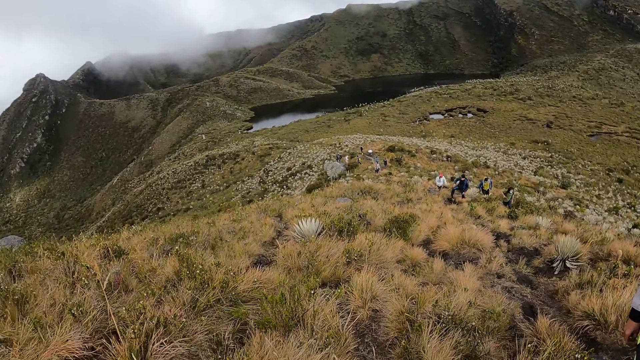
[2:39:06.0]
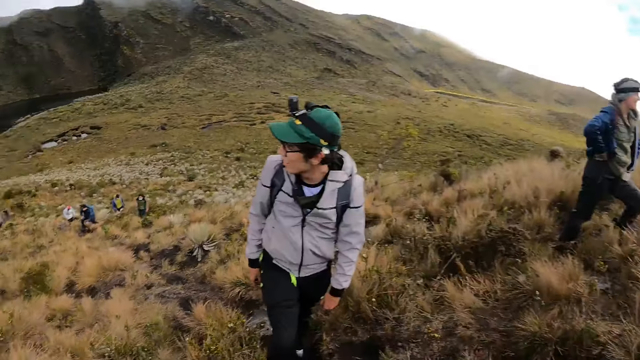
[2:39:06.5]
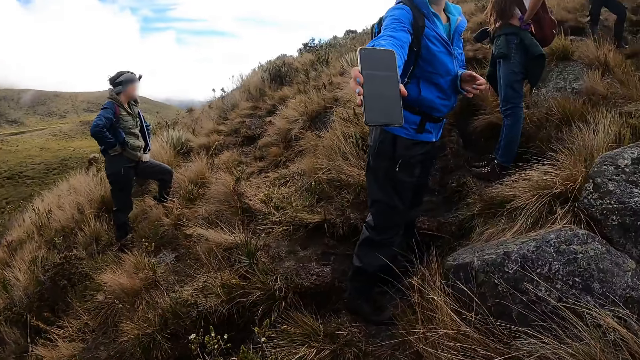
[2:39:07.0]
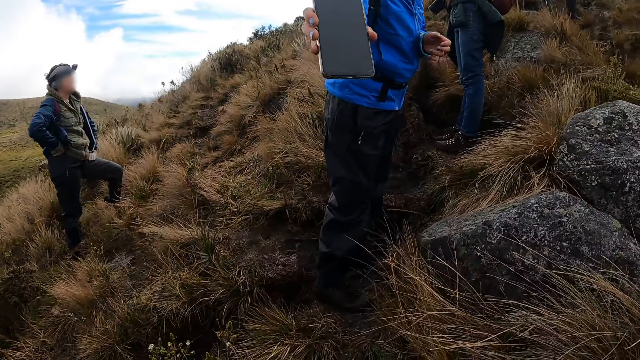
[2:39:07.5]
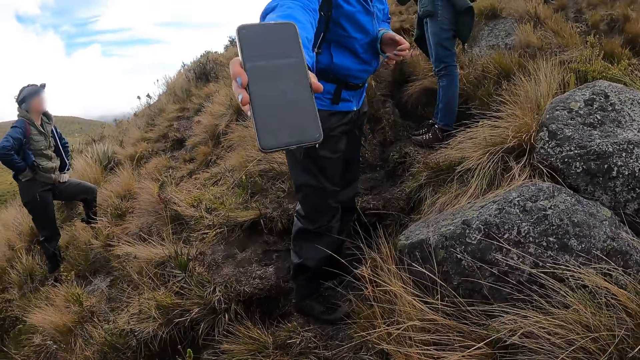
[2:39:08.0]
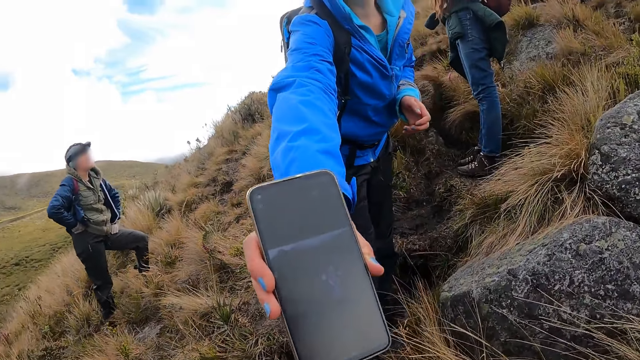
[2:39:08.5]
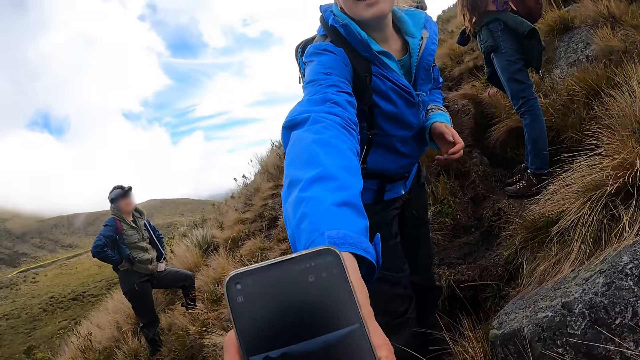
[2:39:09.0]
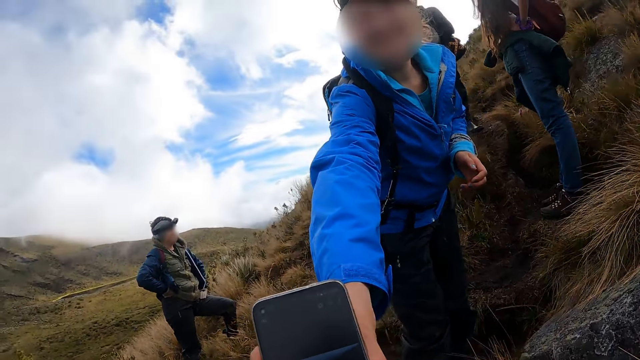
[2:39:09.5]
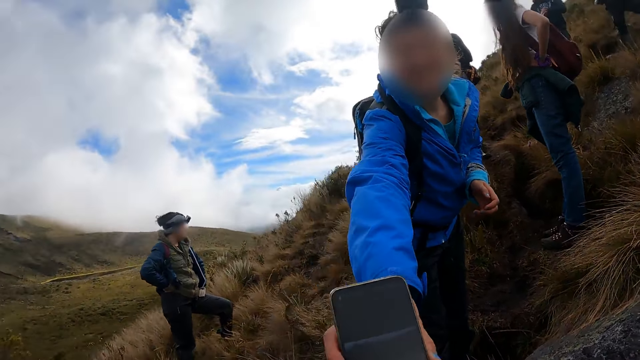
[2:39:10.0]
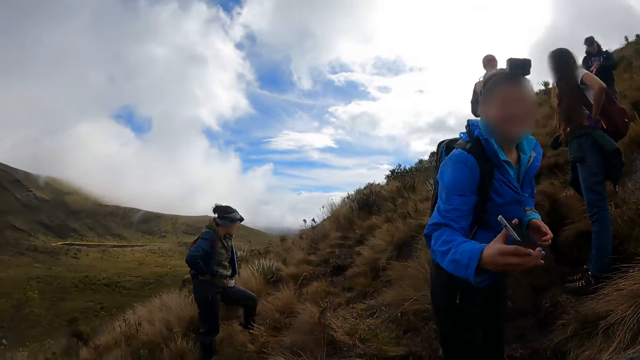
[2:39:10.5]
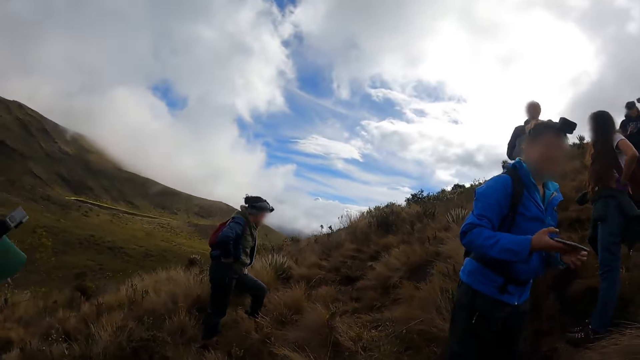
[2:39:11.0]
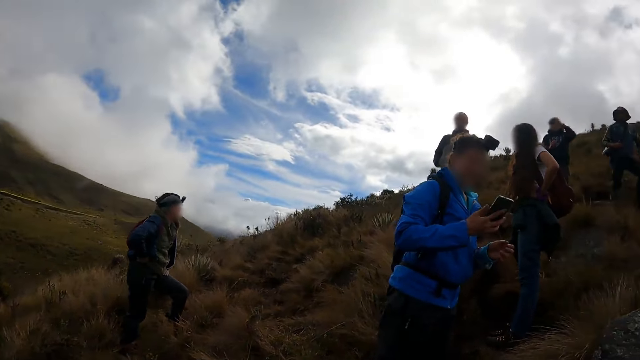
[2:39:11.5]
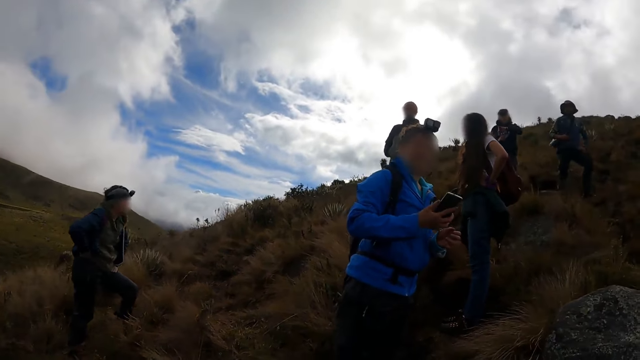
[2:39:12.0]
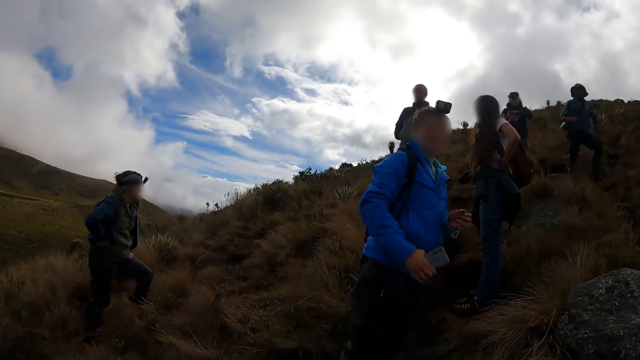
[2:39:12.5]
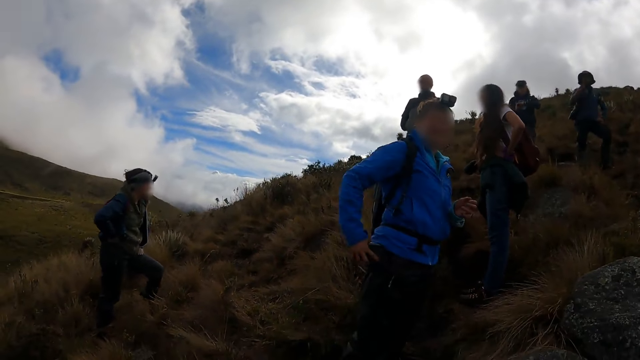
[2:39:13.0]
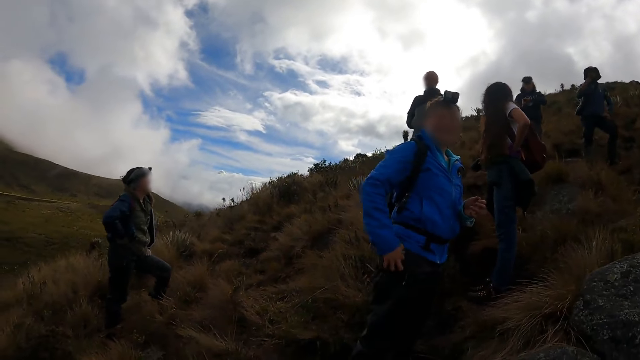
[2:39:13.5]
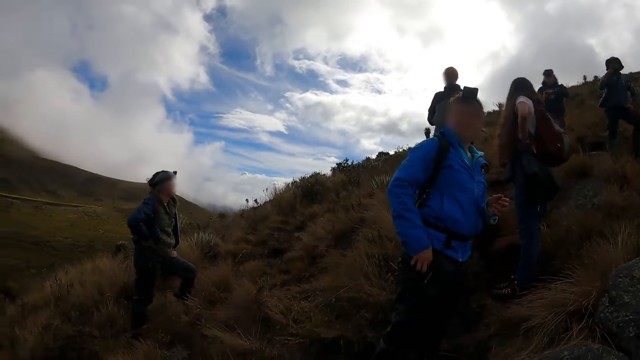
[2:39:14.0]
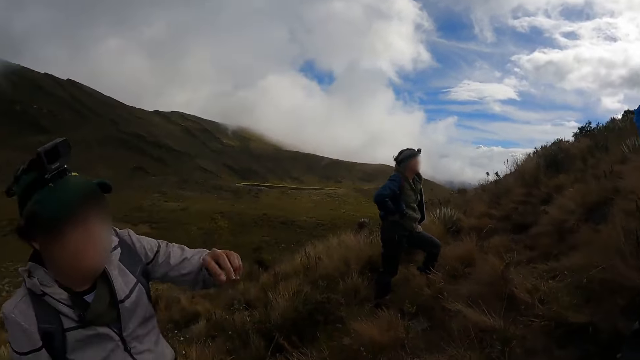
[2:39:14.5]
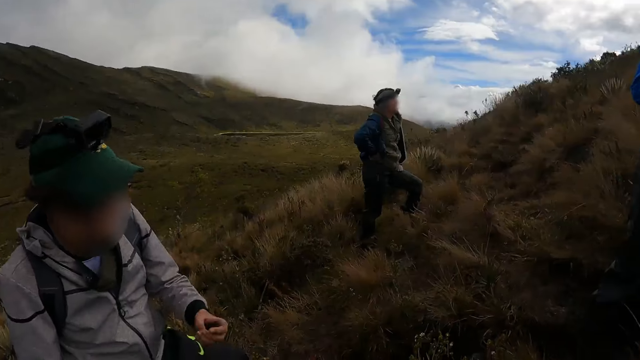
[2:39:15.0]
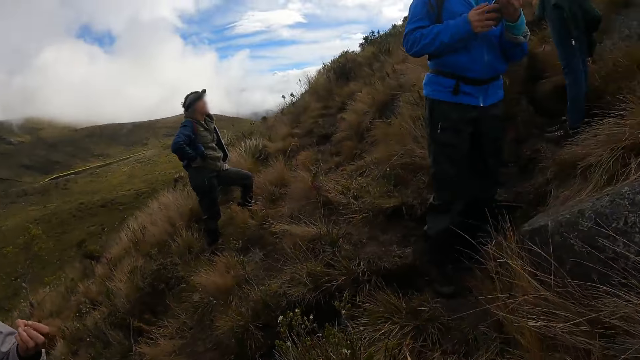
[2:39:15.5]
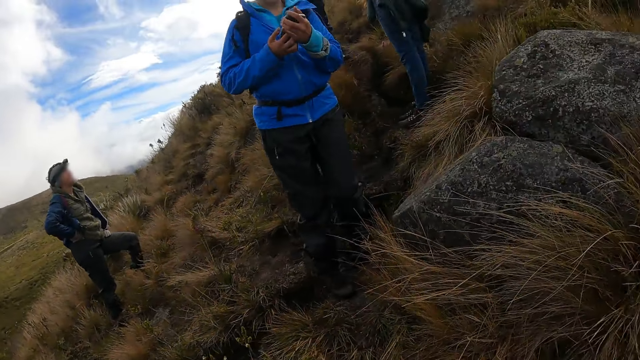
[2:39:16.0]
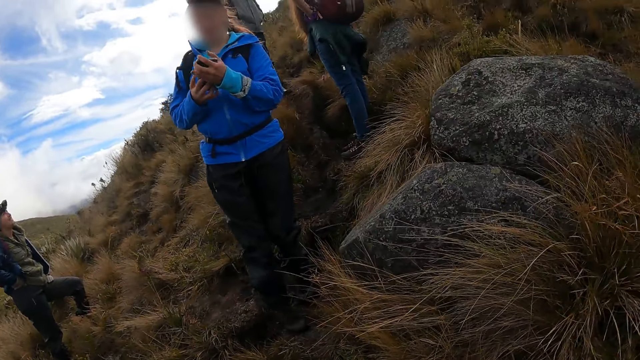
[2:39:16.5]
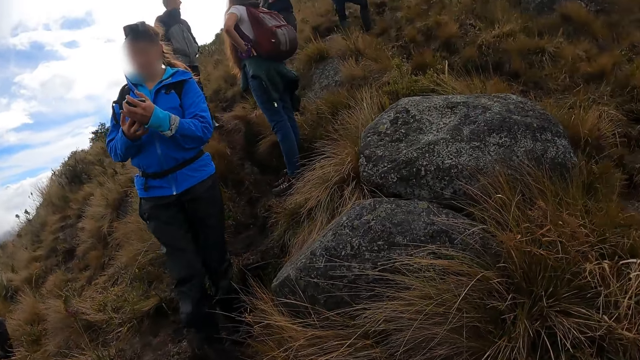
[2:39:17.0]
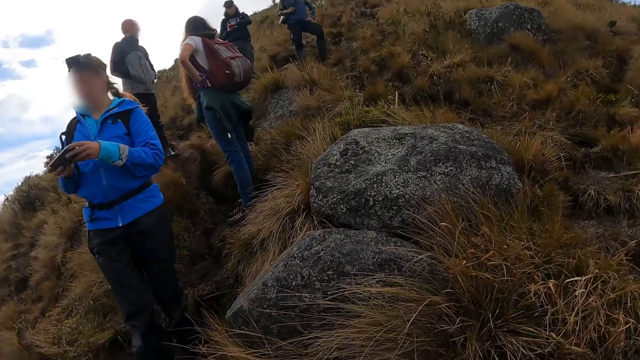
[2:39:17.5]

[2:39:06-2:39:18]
The woman points the phone in her left hand to the camera wearer. She gives the phone. A man holds the waist. The woman shows the phone. Another woman holds the waist. The first woman puts the phone in her right hand into a pocket of her trouser. She removes the phone from the pocket of her trouser with her right hand. Another man points his left hand at the camera wearer. The first woman operates the phone in her hands.

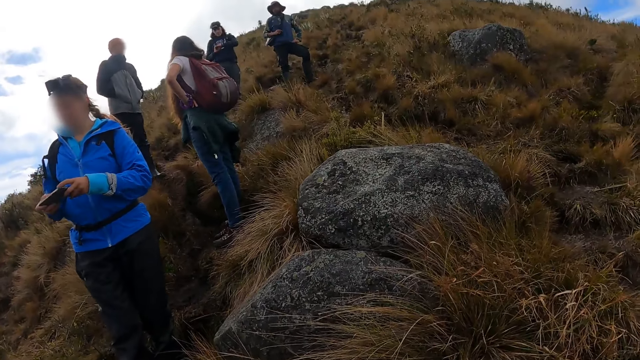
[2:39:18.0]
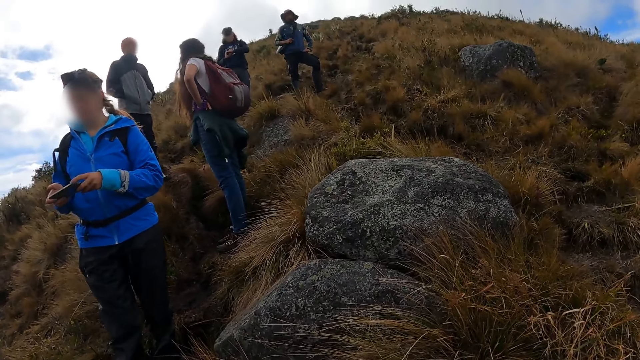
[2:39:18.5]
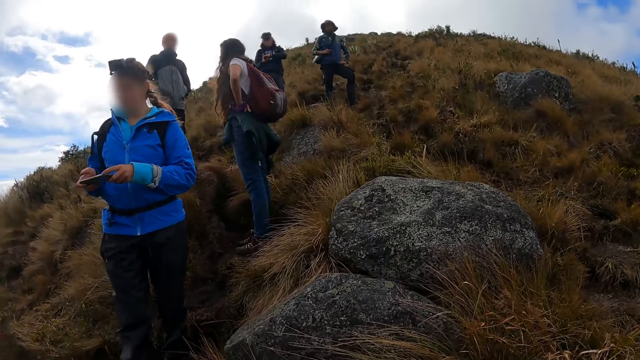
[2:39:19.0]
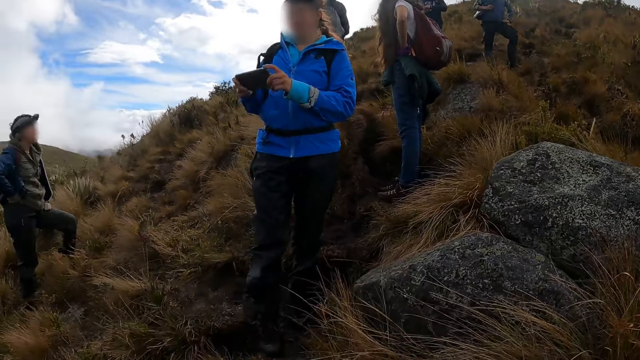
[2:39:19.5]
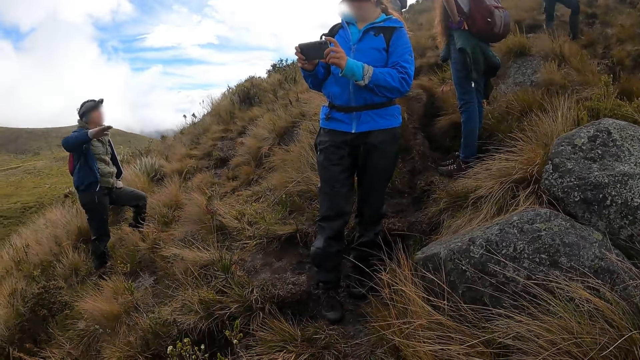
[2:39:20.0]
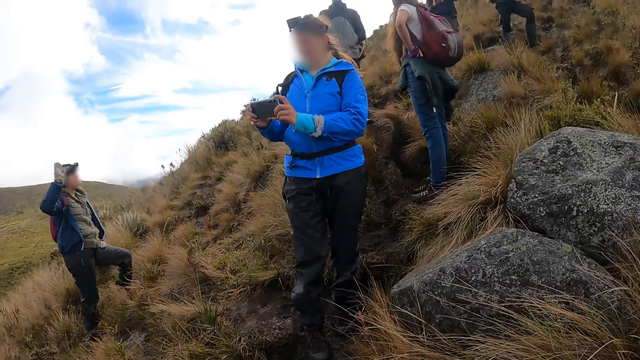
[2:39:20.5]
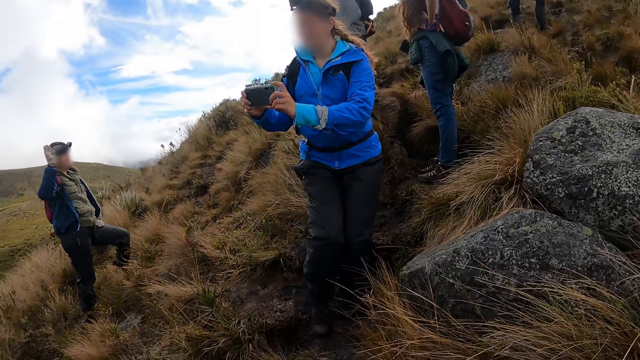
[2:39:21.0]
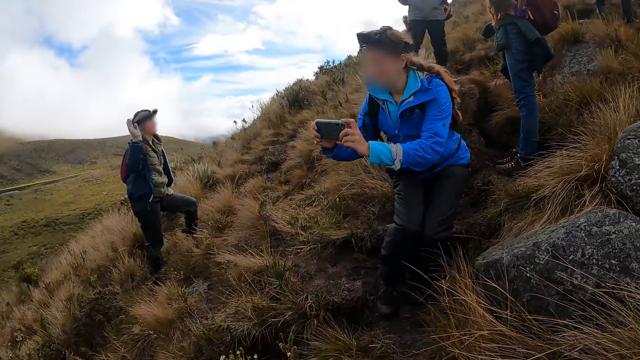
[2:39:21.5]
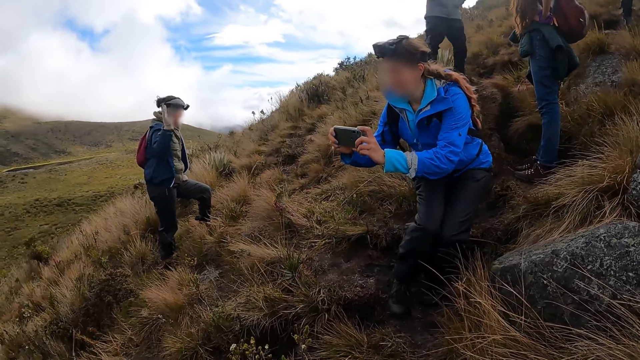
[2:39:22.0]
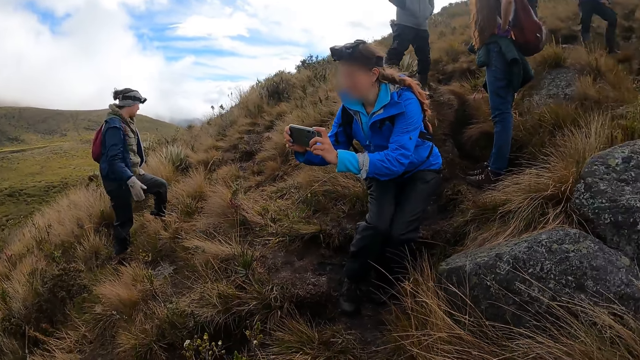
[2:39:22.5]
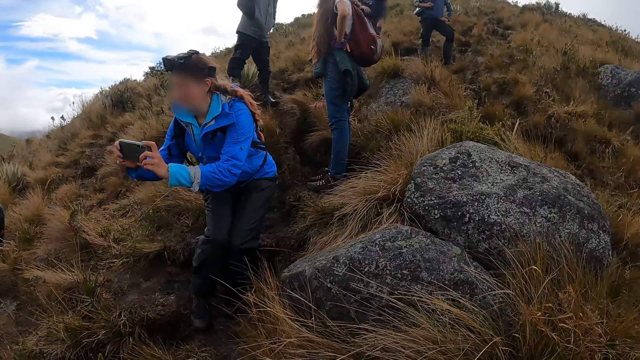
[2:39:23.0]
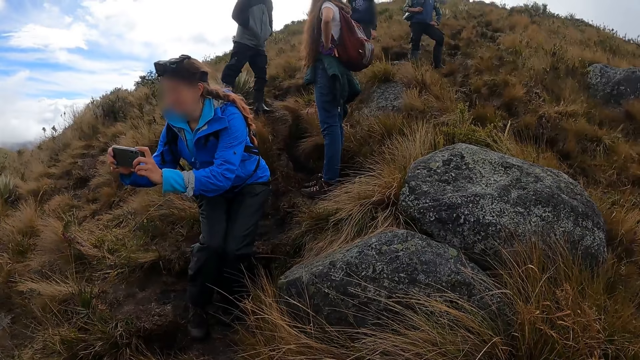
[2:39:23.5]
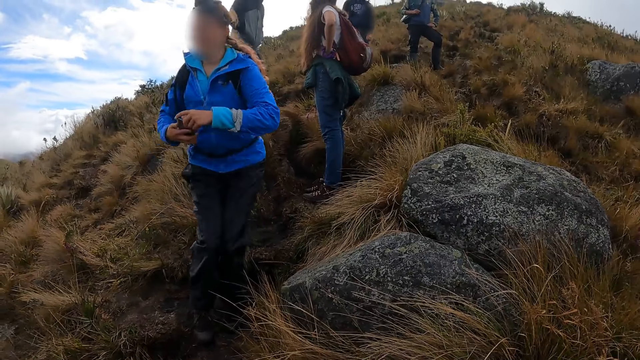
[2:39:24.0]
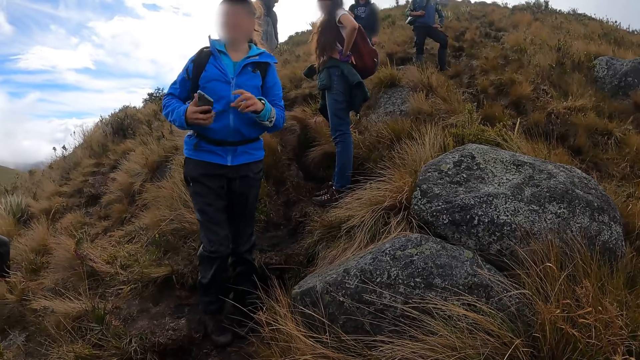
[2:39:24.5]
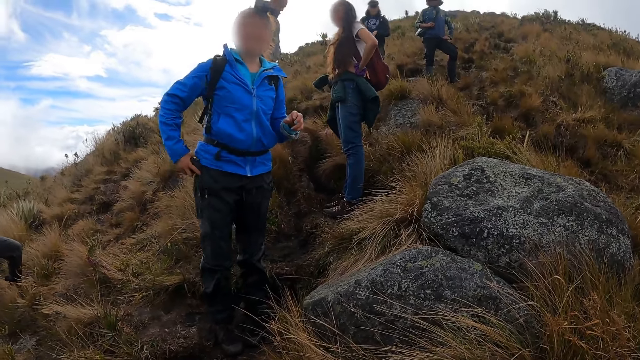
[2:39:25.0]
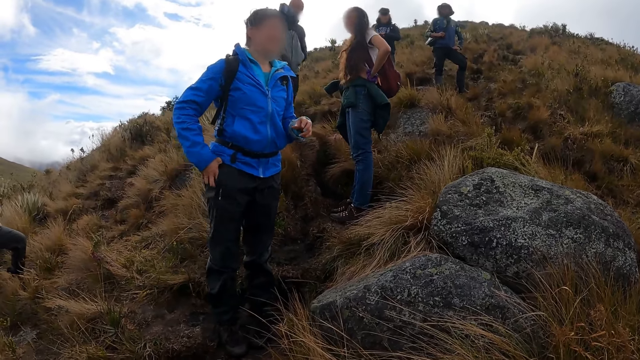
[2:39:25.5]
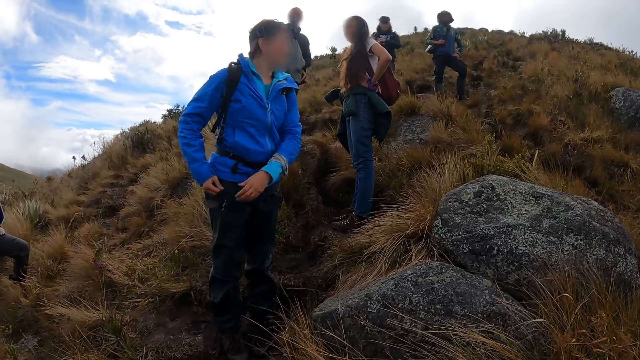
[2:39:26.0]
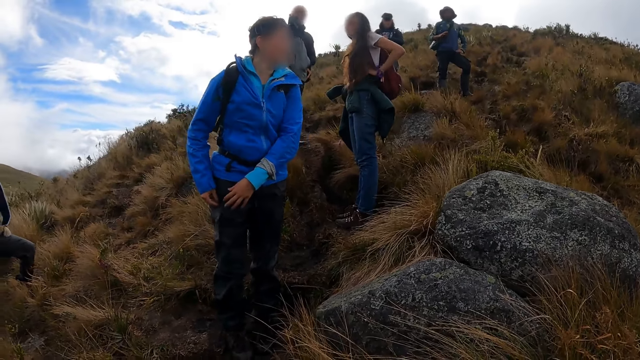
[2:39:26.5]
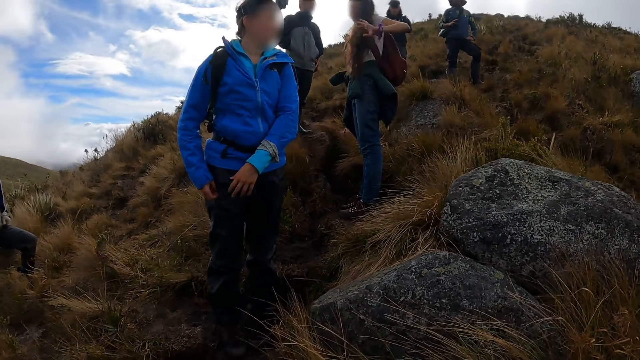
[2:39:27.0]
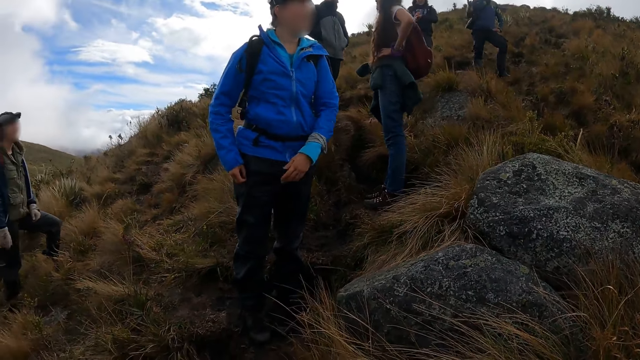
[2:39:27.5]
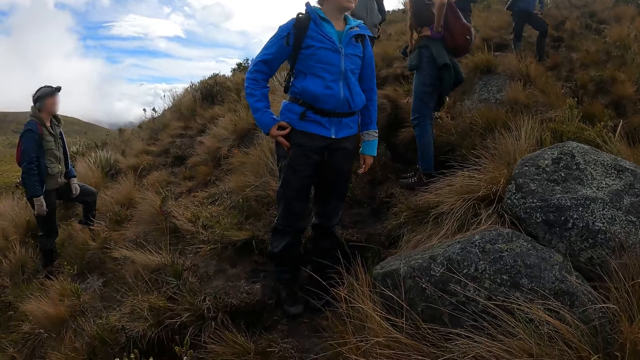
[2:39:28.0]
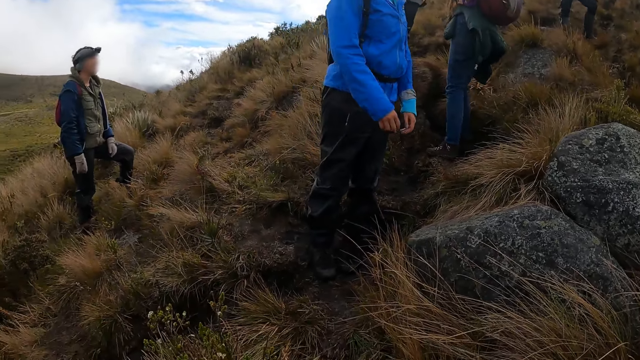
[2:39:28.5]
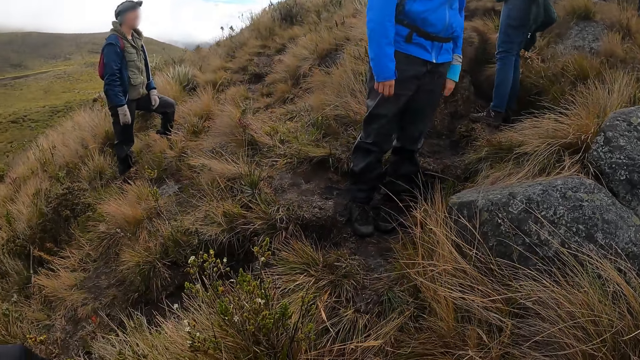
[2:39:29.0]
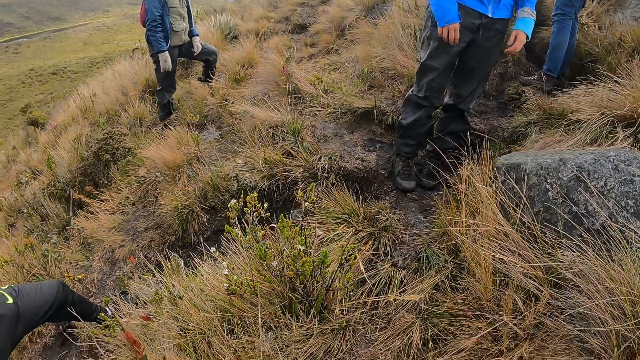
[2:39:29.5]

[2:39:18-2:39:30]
A man raises his right hand. A woman takes a picture with the phone in both hands. She squats. She puts the phone in her right hand into the pocket of her trouser. She stands. Another woman holds the waist.
